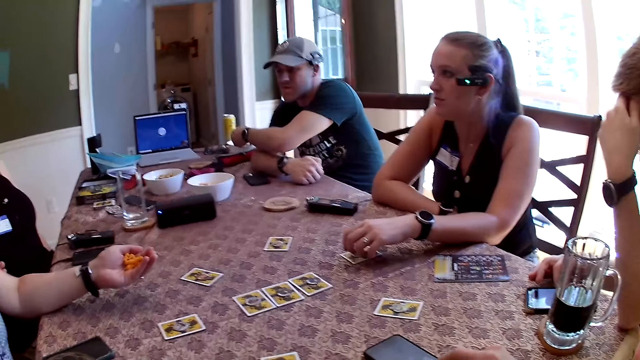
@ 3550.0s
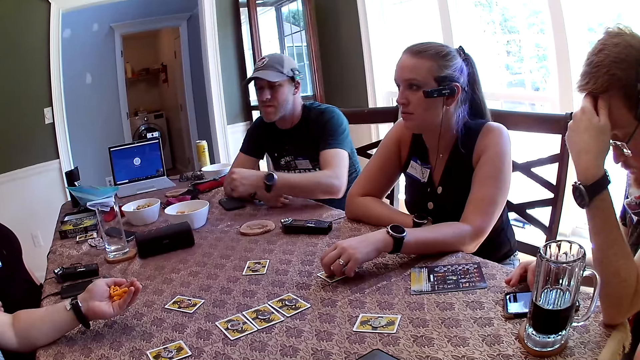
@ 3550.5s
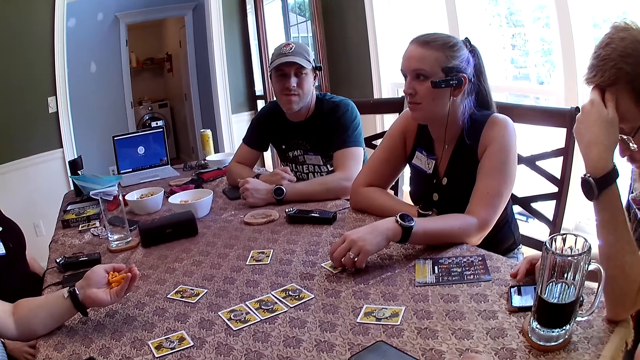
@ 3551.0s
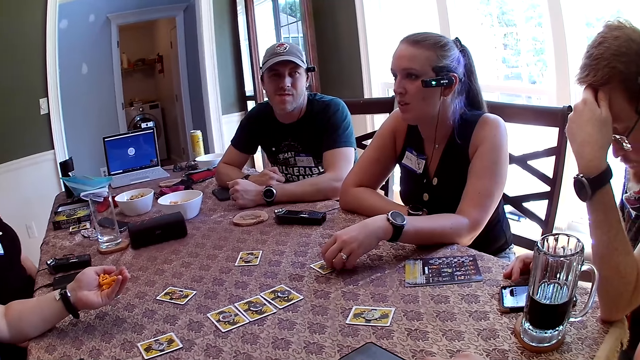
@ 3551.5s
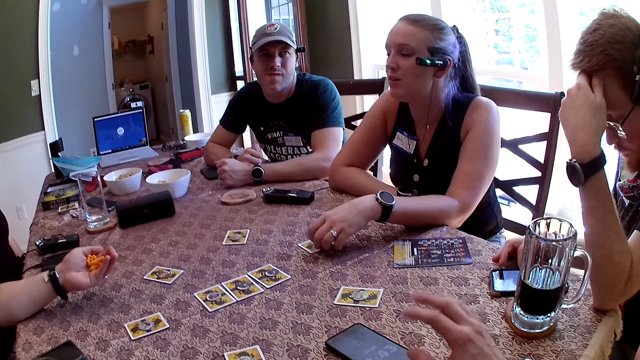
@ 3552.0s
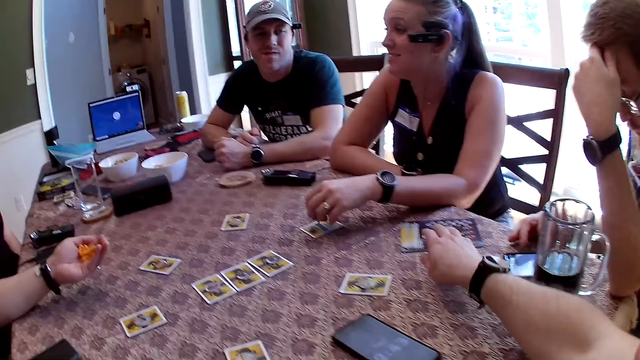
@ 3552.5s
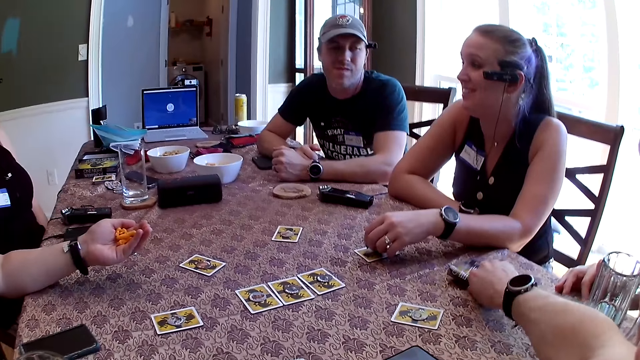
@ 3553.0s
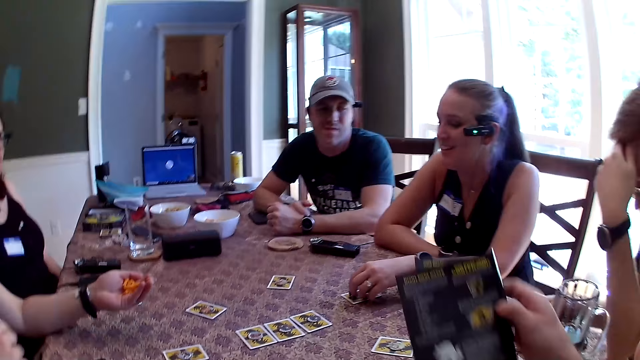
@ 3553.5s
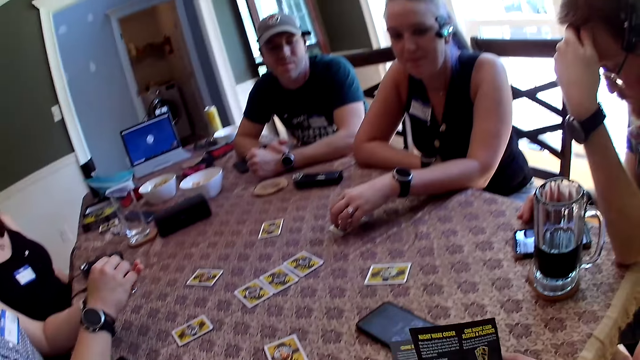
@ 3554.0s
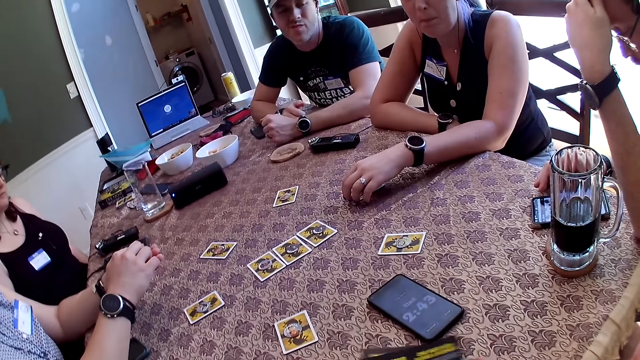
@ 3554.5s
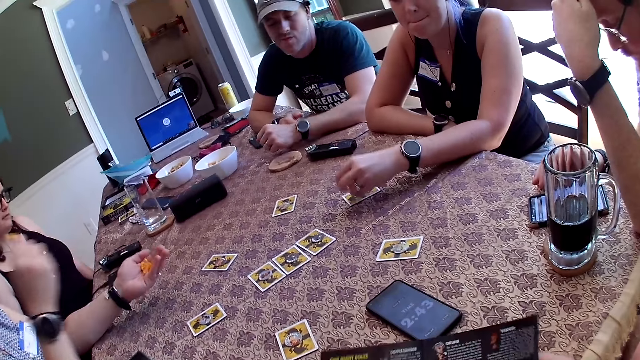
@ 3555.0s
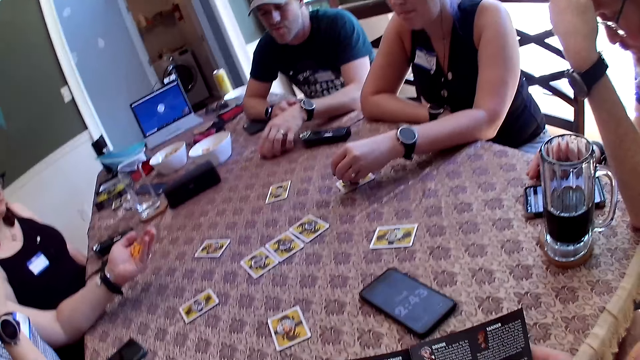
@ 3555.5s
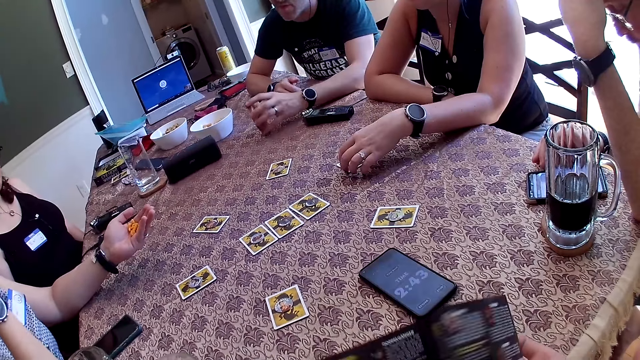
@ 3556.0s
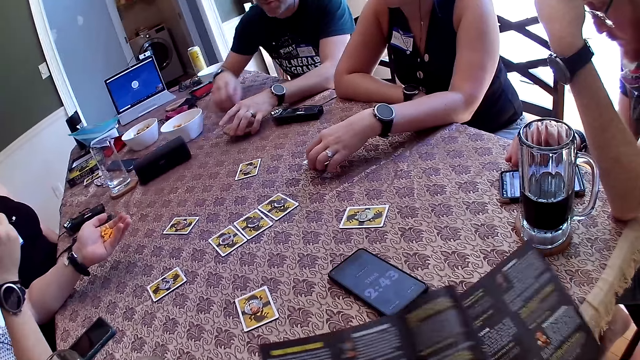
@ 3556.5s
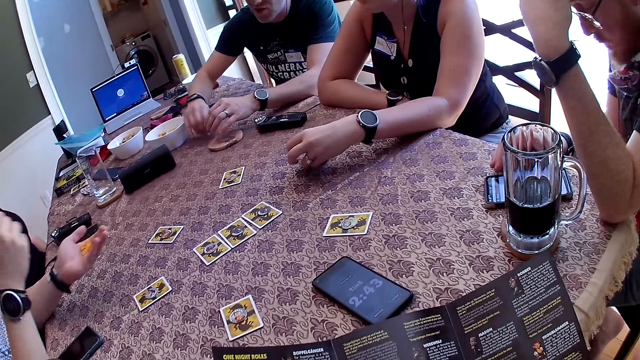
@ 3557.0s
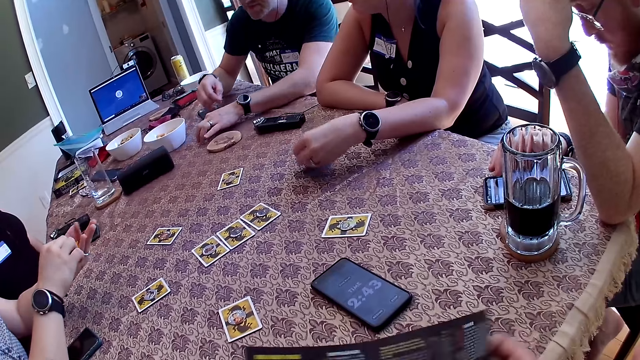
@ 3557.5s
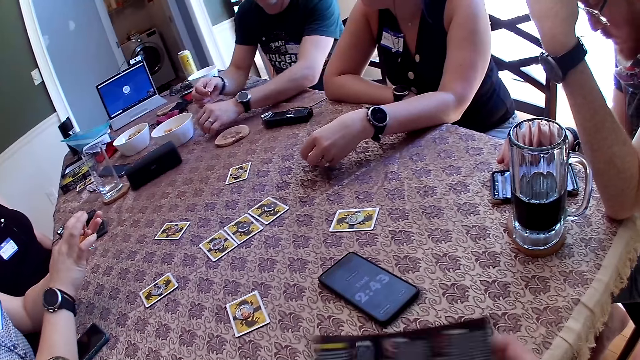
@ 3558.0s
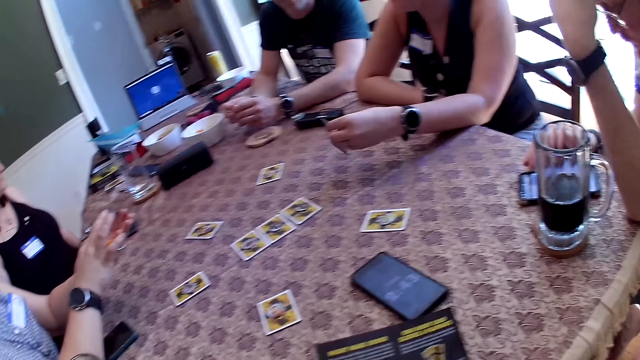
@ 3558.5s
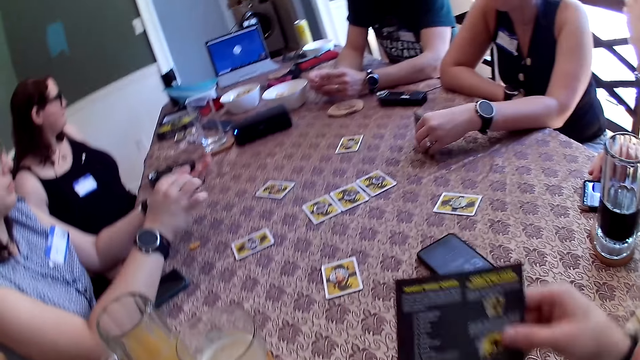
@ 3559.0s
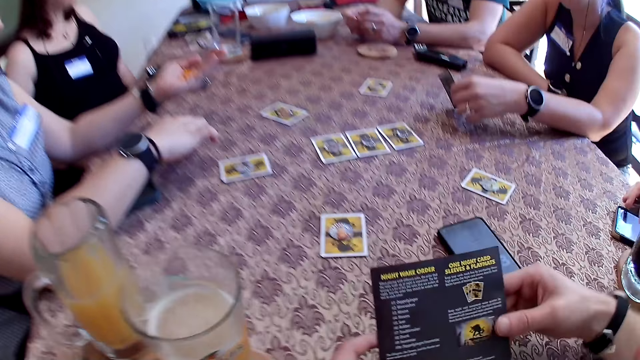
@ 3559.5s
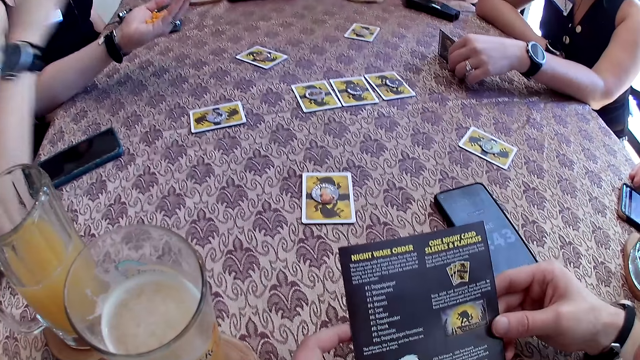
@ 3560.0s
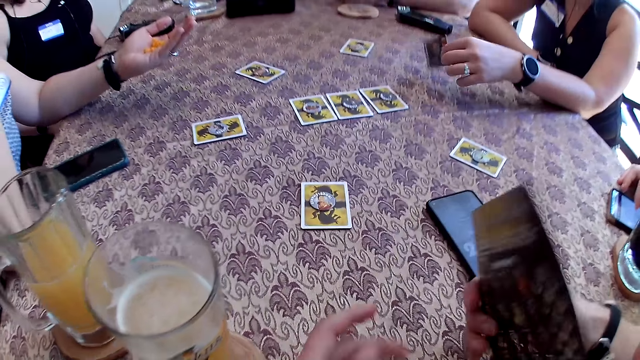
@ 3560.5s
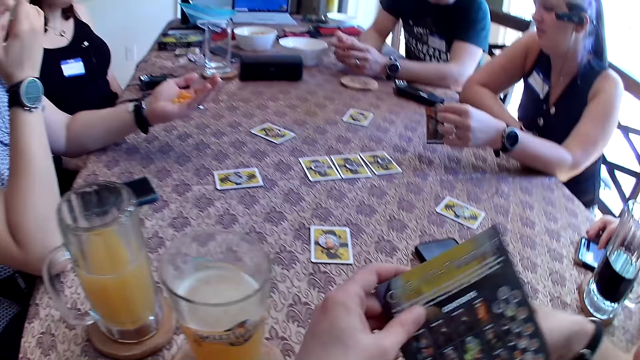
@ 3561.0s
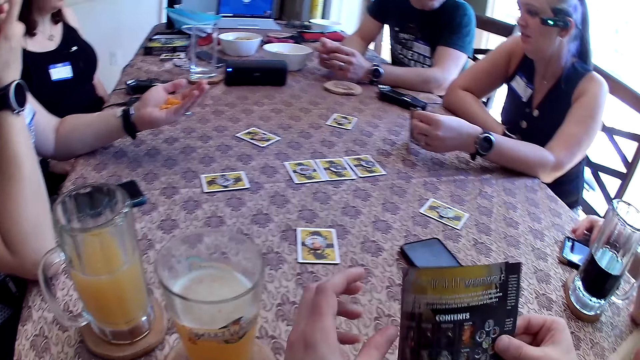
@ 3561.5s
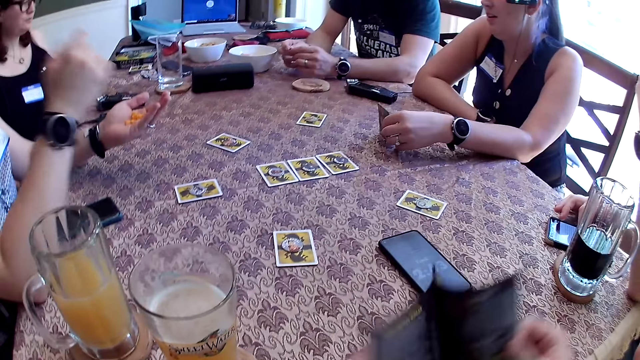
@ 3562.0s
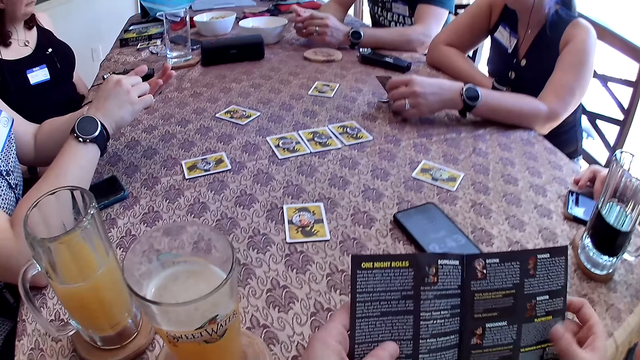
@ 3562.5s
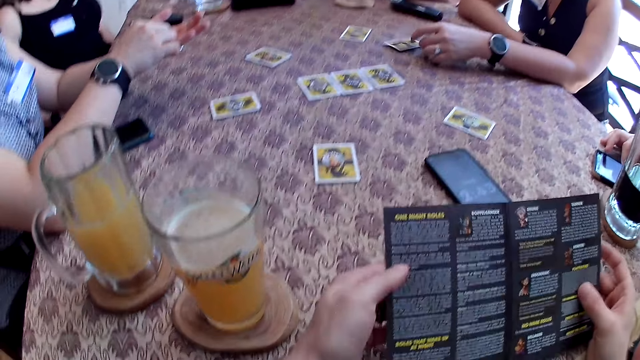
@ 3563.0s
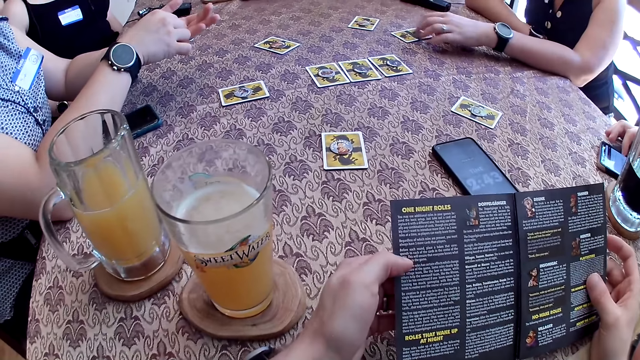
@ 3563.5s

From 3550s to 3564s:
The camera wearer speaks to the group of people at the table. He picks up a card game manual or game magazine from the table with his right hand. He speaks to the group of people at the table. A woman picks the cheese puffs in her left hand with her right hand. The camera wearer looks through the card game manual. The woman eats the cheese puffs in her right hand. A man picks up a coaster on the table with his left hand and drops the coaster on the table with his left hand. Another woman picks up the token and the role card on the table with her left hand. The man picks up a pin on the table with his right hand. The man picks up the pin on the table with his left hand. The first woman picks the cheese puffs on the table with her right hand and eats the cheese puffs in her right hand. The camera wearer looks at the magazine. The other woman picks up the token and the role card on the table with her left hand.

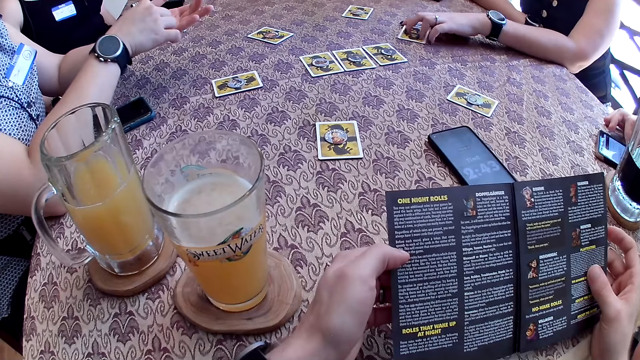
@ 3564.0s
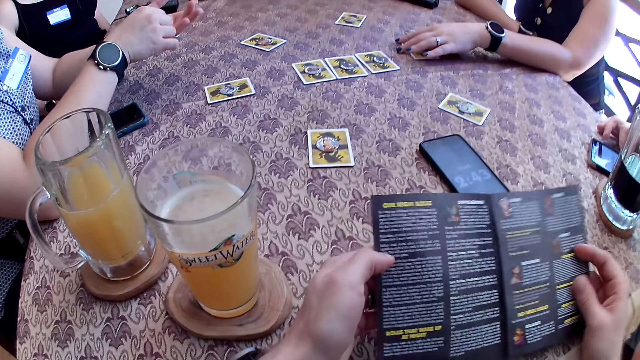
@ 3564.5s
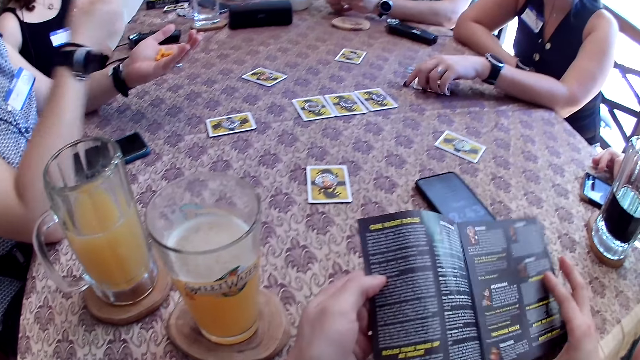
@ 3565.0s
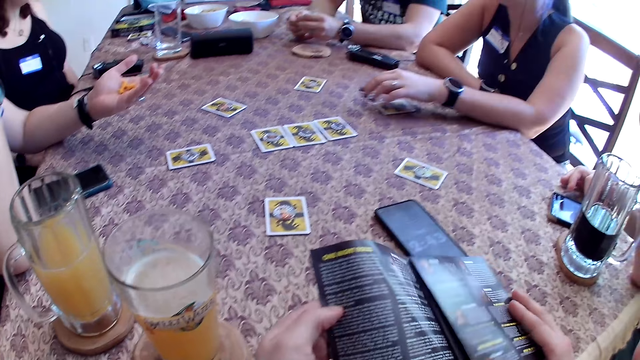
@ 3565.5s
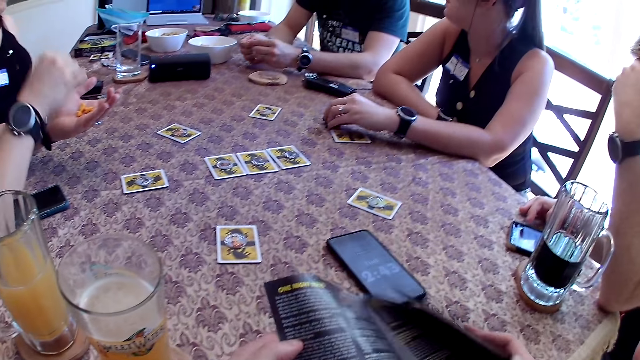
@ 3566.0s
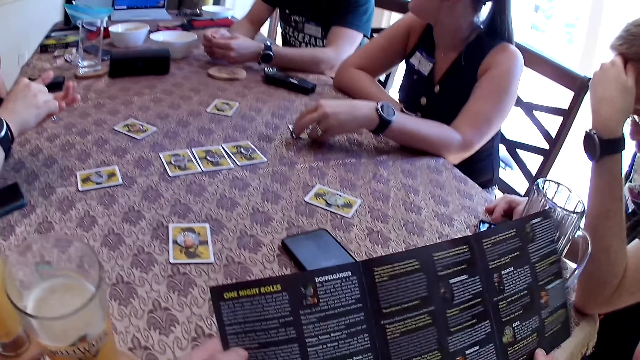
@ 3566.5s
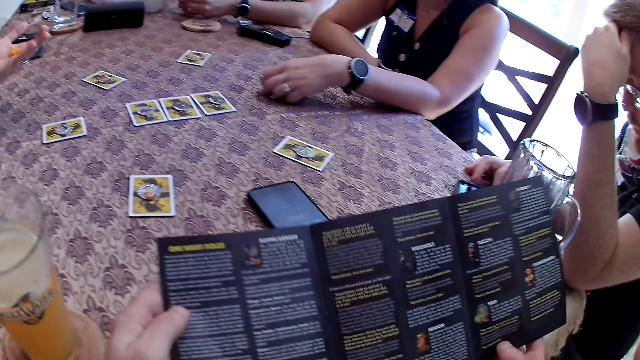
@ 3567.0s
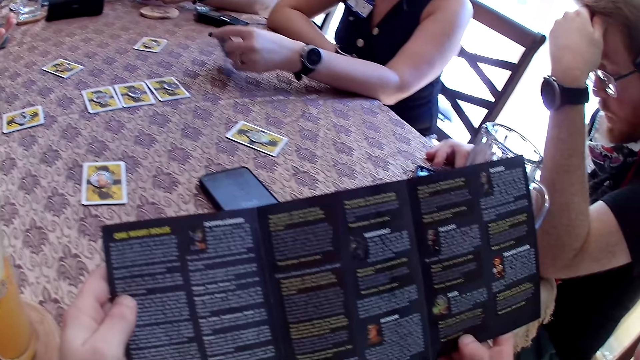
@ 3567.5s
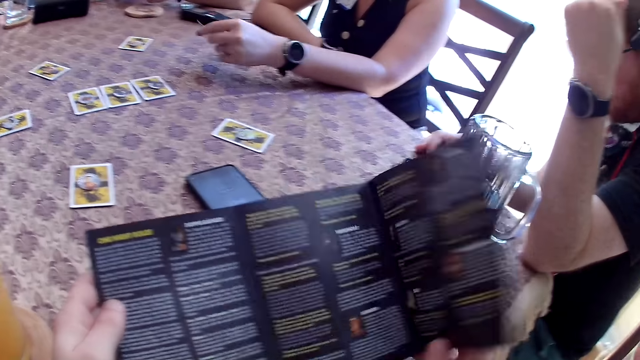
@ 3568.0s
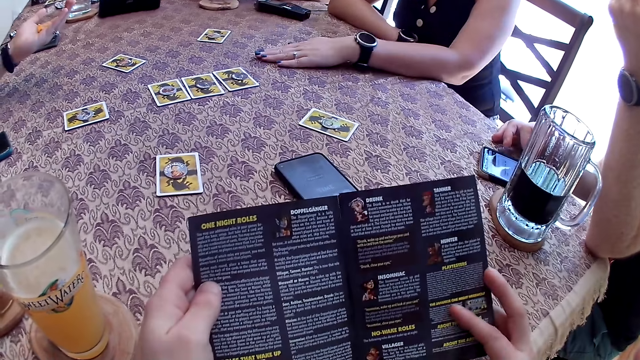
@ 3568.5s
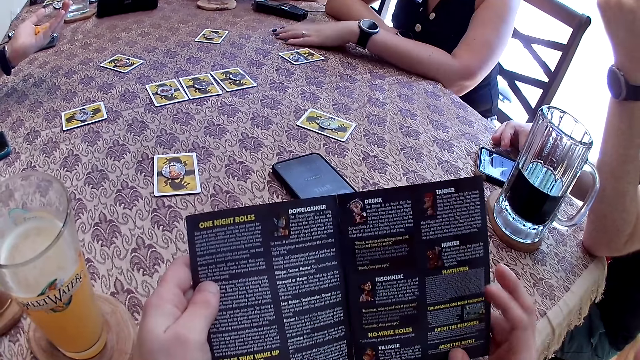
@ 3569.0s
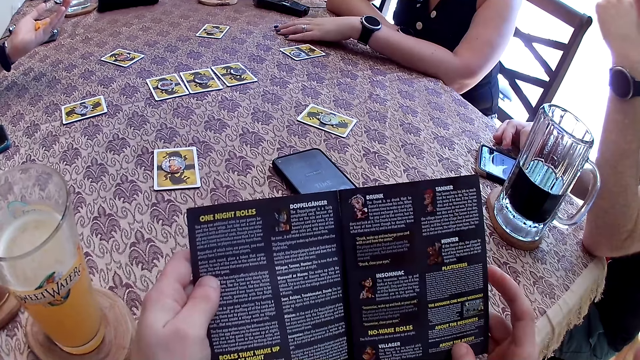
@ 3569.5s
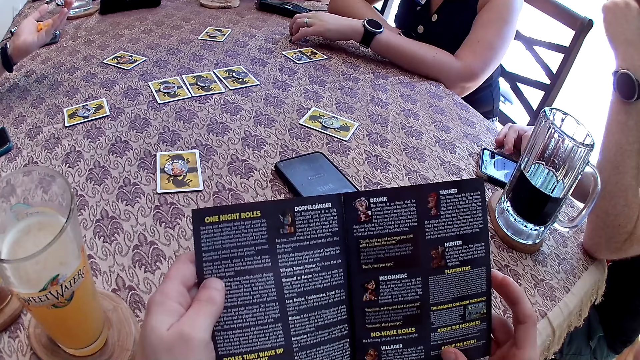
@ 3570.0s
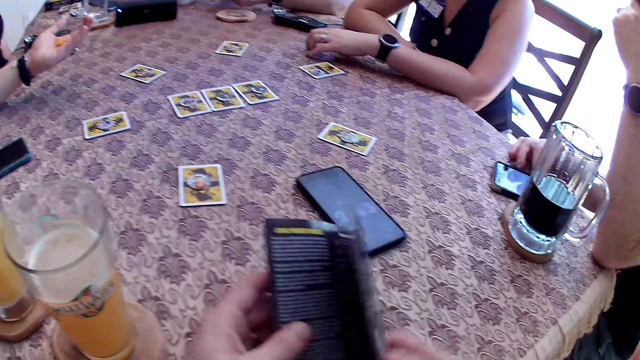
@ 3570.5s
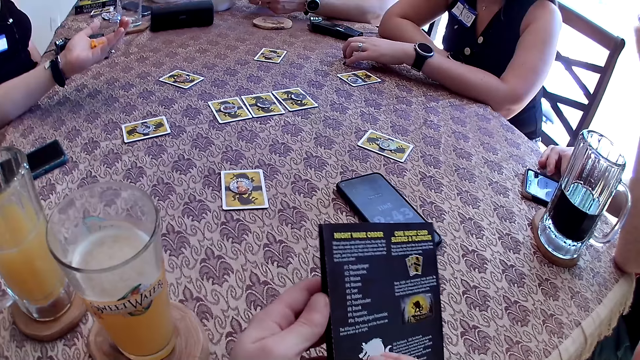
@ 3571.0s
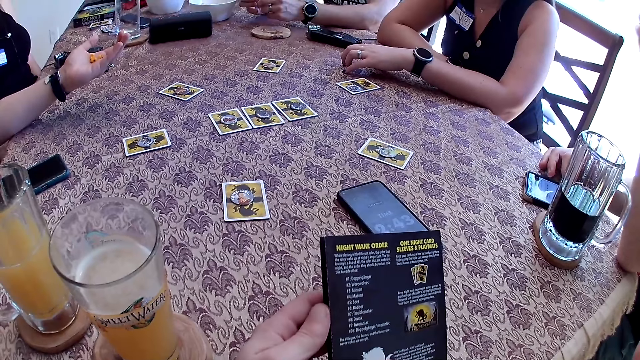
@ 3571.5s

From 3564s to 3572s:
A woman moves the role card on the table with her left hand. Another woman picks the cheese puffs in her left hand with her right hand and eats the cheese puffs in her right hand. The first woman picks up the token on the table with her left hand. The other woman picks the cheese puffs in her left hand with her right hand and eats the cheese puffs in her right hand. The first woman picks up the role card on the table with her left hand. A man speaks to the group of people at the table. The first woman drops the token and the role card on the table with her left hand.
